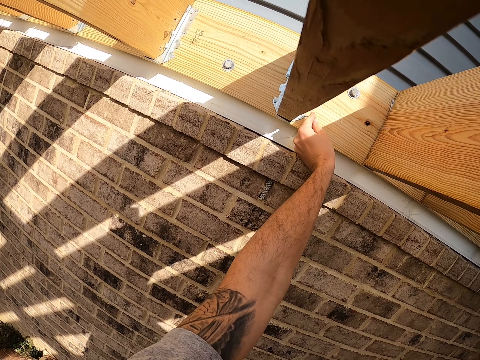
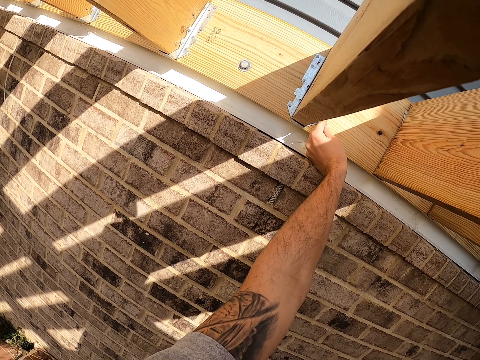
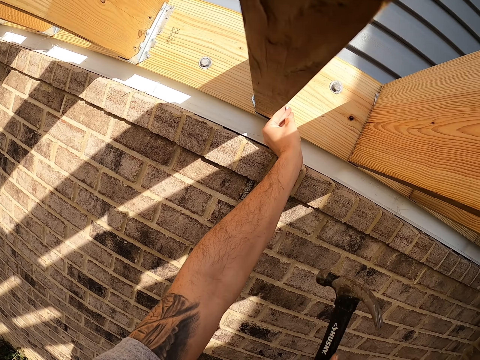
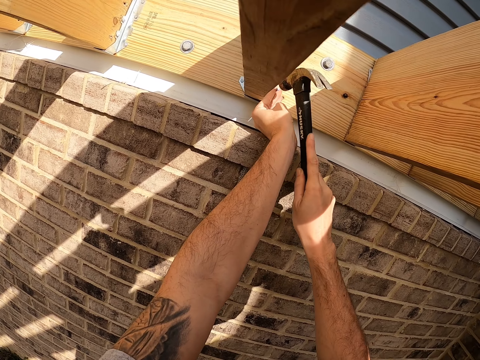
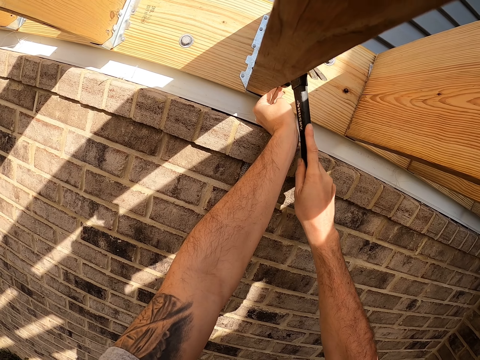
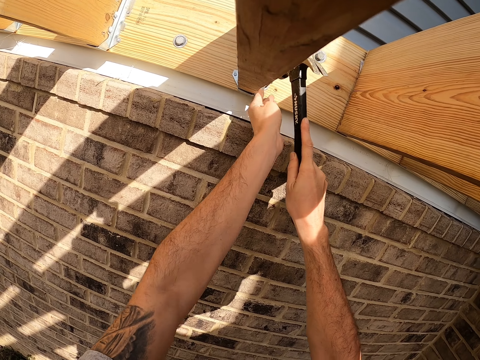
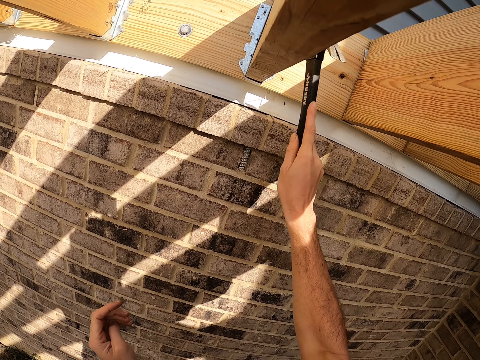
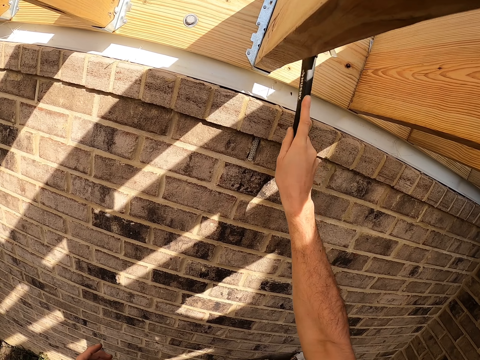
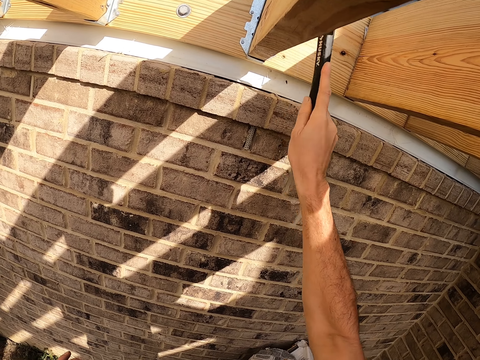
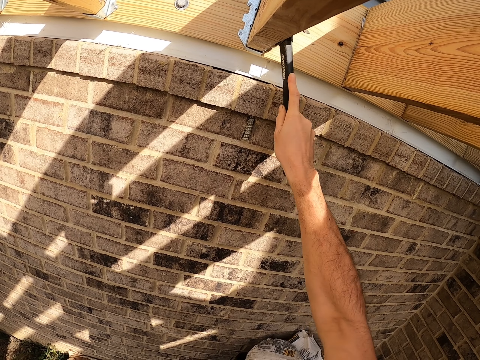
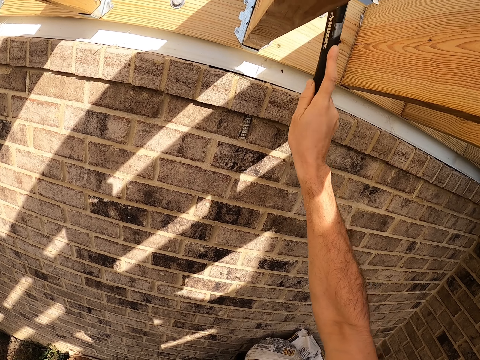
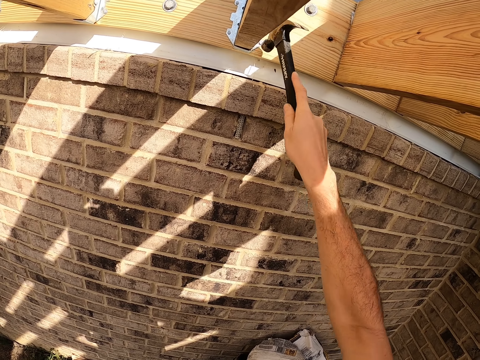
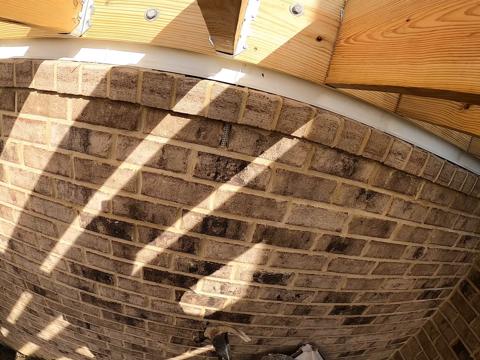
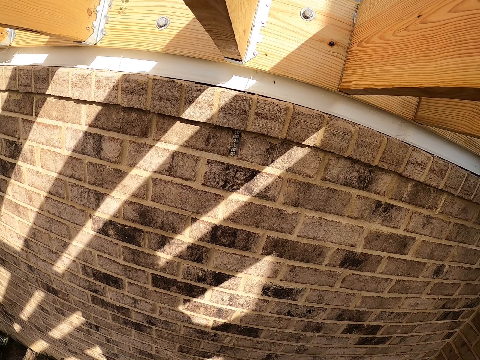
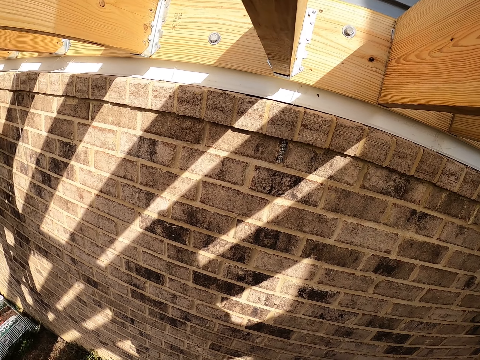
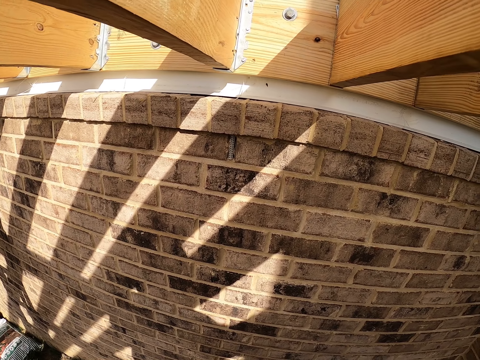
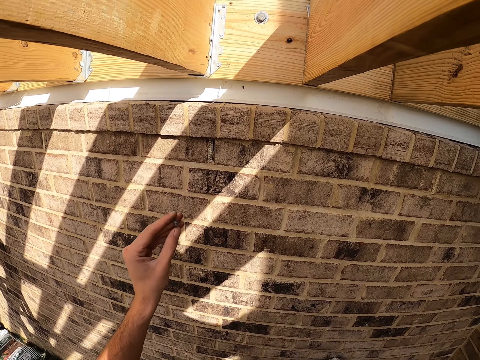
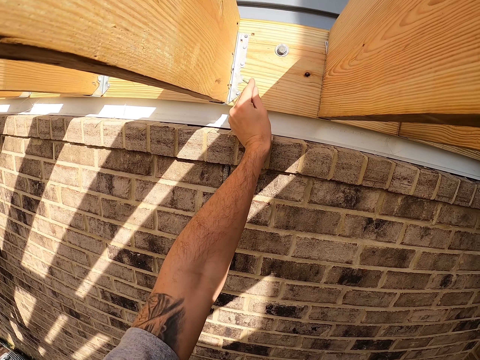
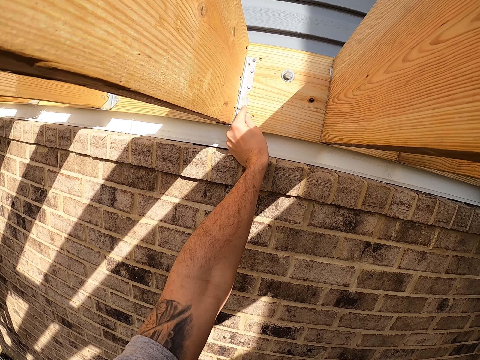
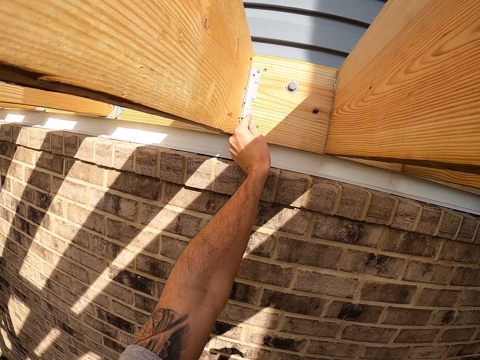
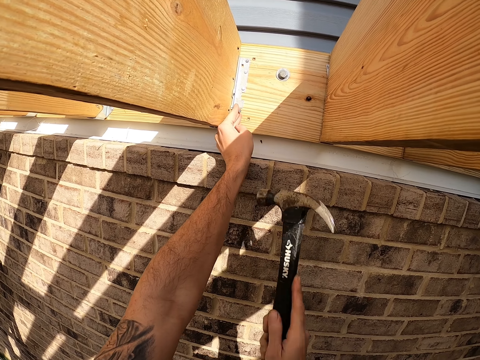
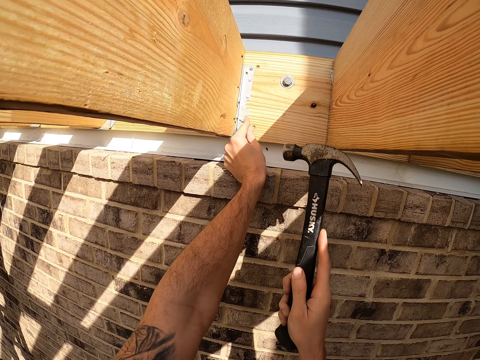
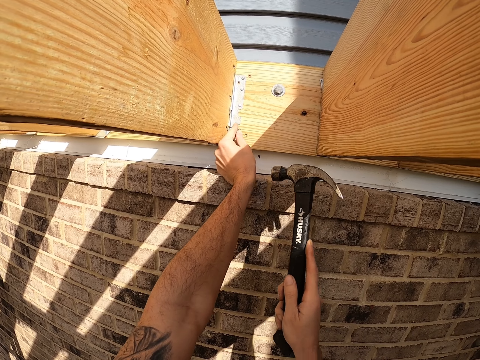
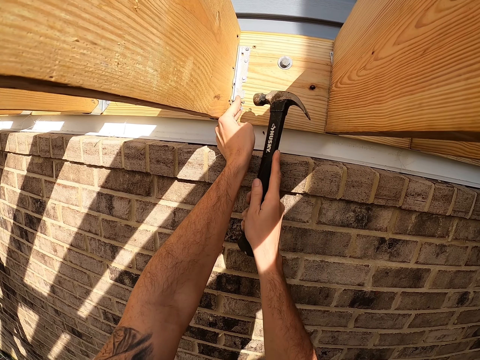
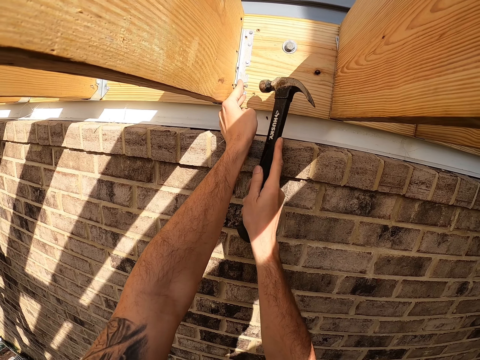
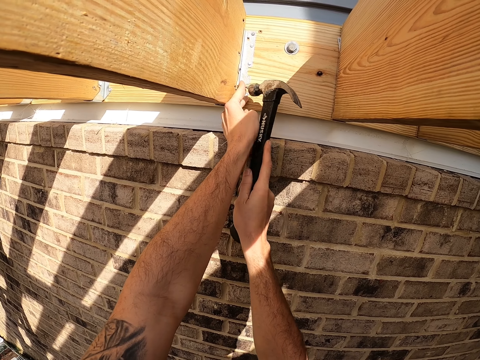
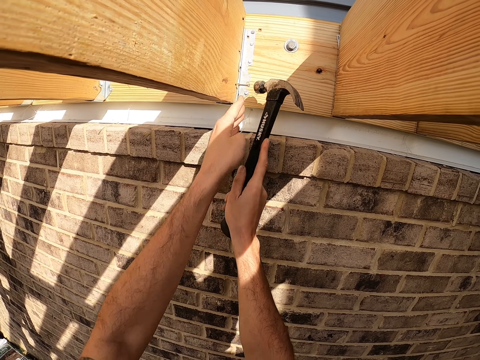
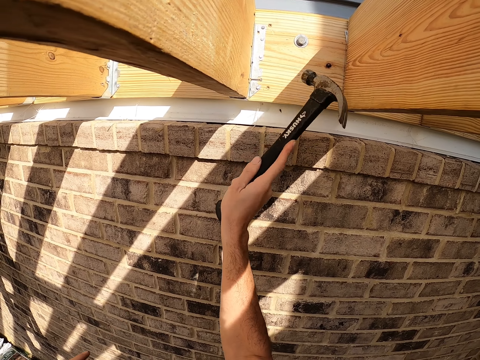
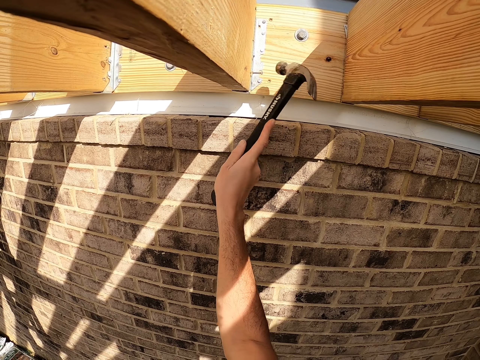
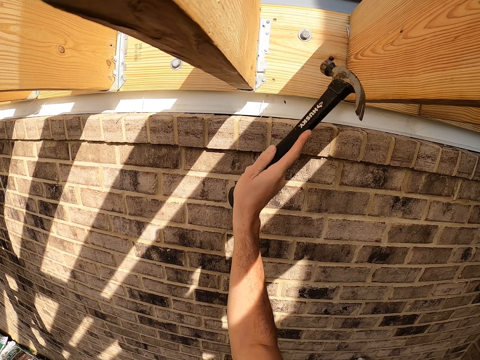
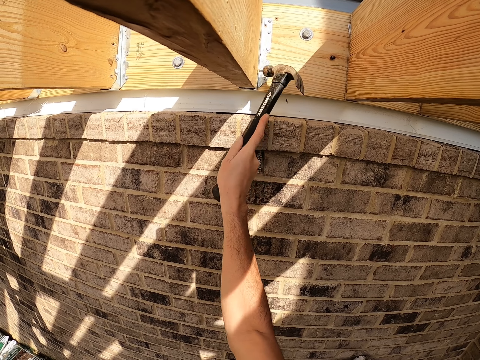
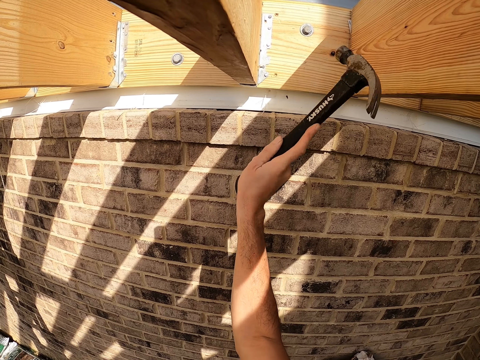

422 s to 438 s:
The camera wearer puts a nail on the hurricane tie bracket. They hit the nail with the hammer. They look around. They put a nail on the hurricane tie bracket. They hit the nail with the hammer.

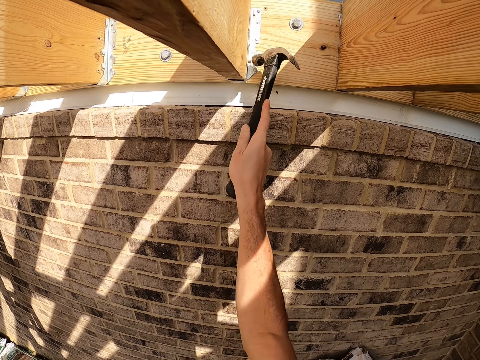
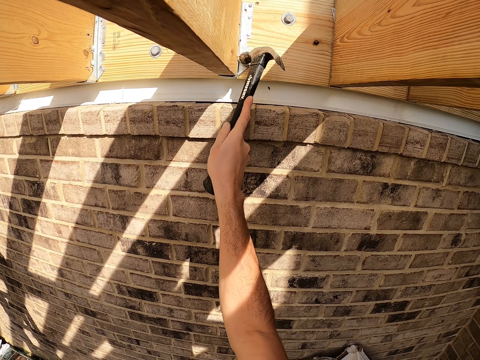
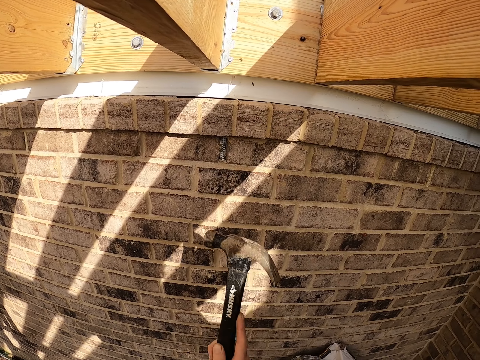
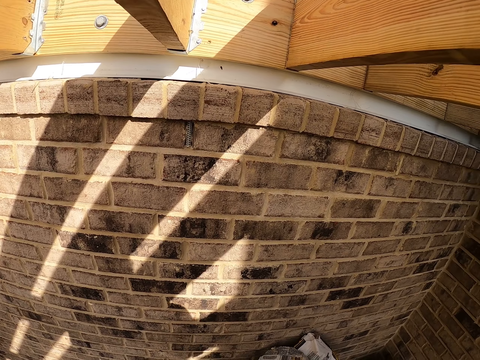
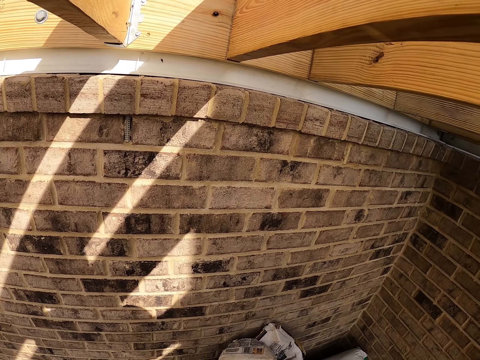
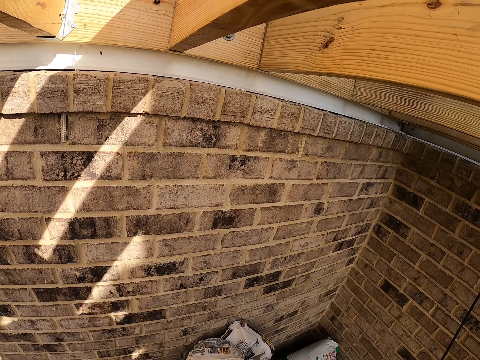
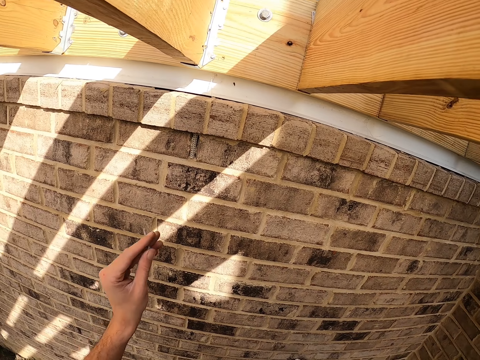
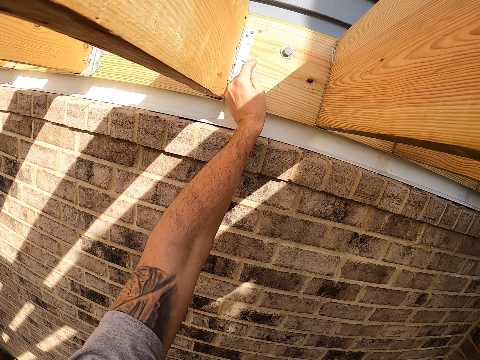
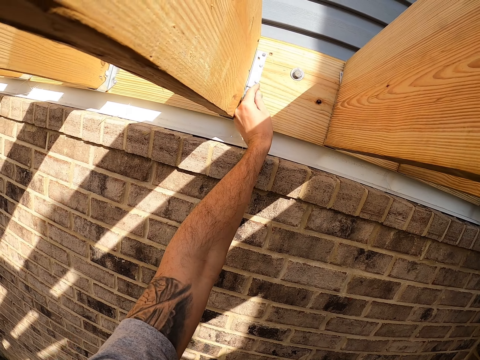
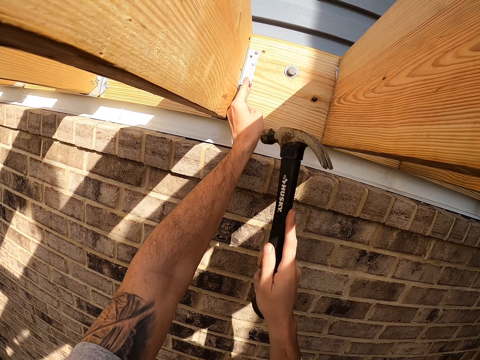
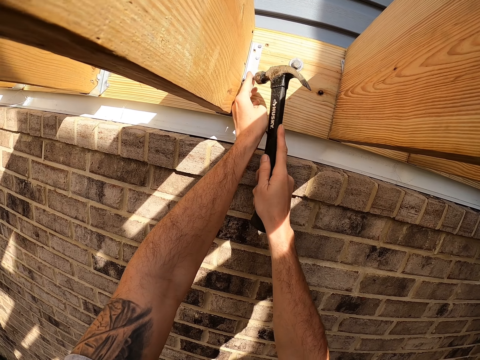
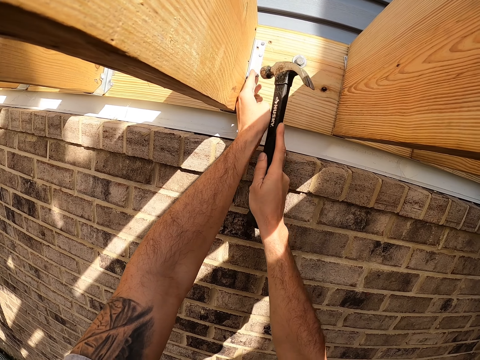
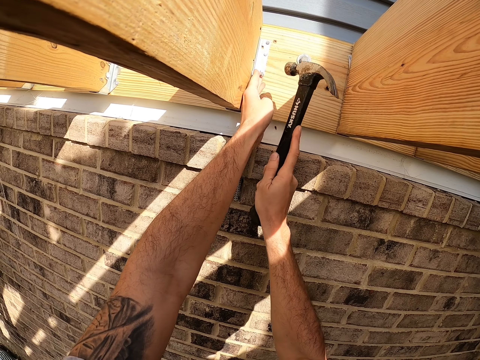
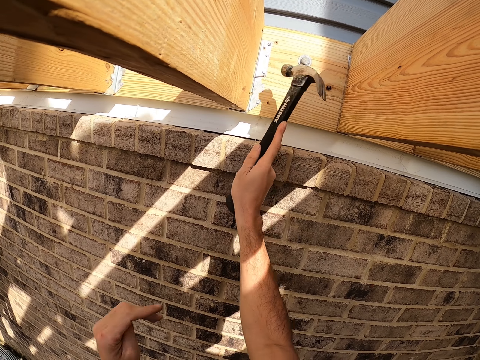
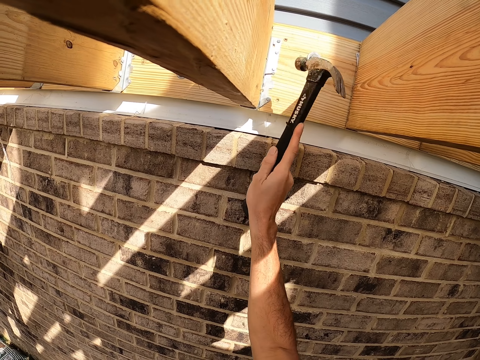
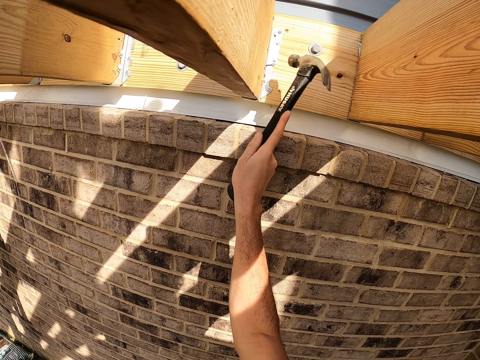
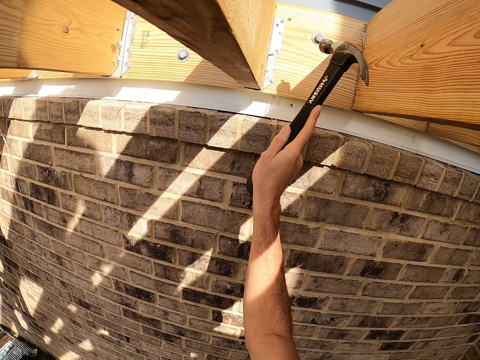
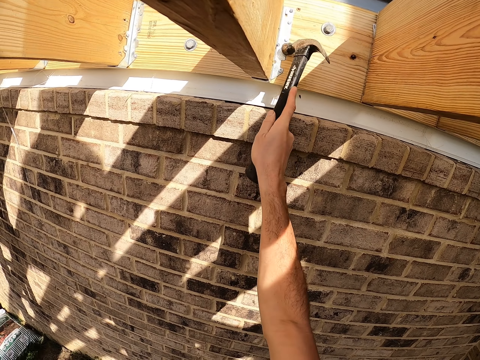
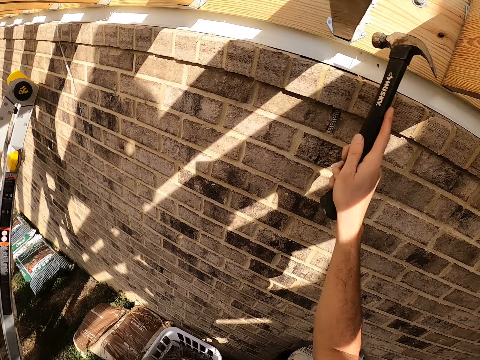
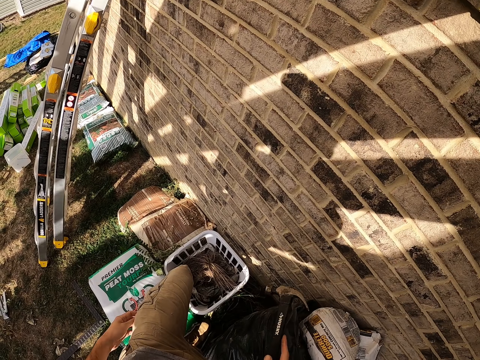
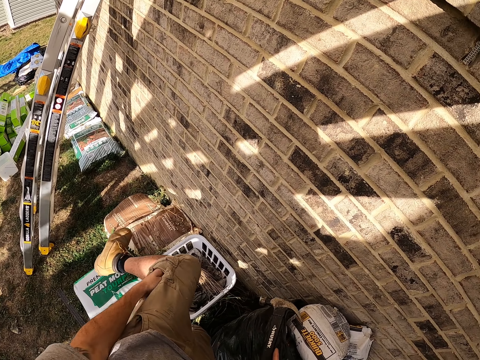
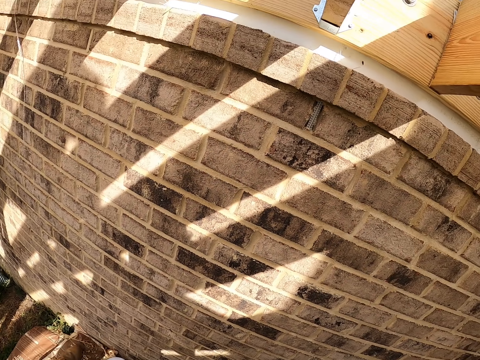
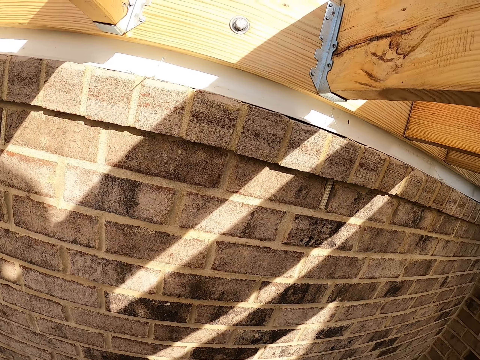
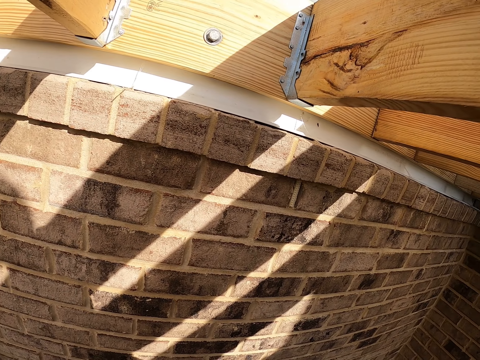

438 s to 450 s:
The camera wearer looks around. They put a nail on the hurricane tie bracket. They hit the nail with the hammer. They take a nail from the pocket.
